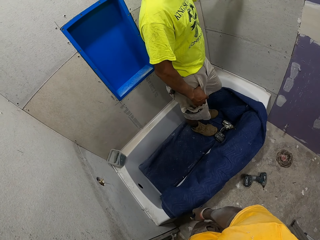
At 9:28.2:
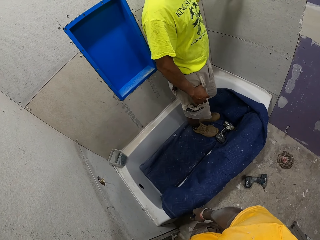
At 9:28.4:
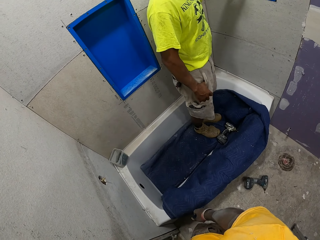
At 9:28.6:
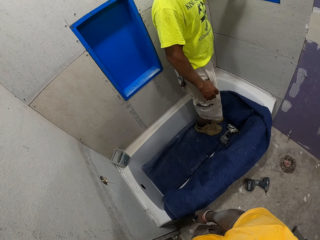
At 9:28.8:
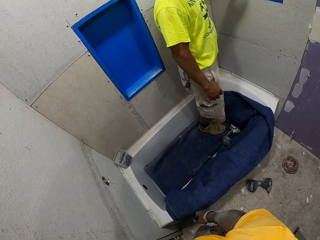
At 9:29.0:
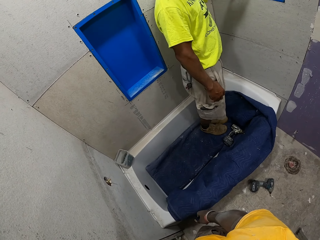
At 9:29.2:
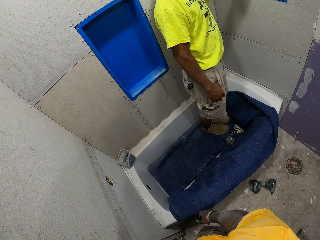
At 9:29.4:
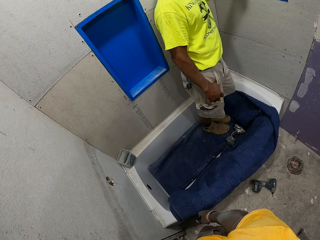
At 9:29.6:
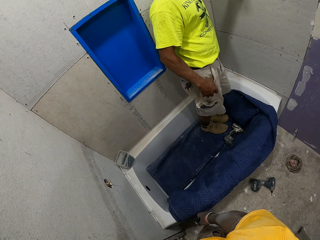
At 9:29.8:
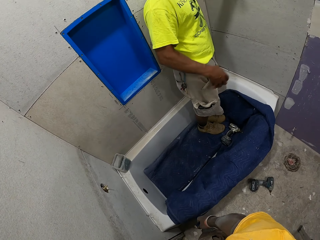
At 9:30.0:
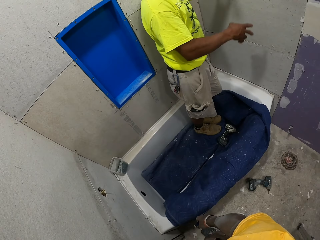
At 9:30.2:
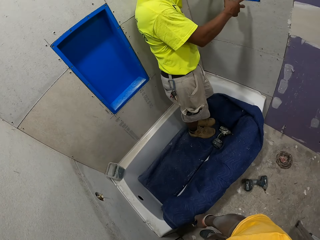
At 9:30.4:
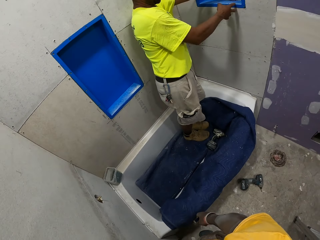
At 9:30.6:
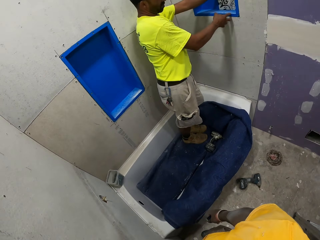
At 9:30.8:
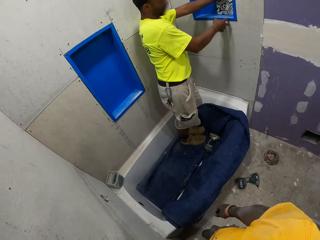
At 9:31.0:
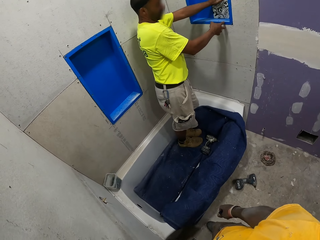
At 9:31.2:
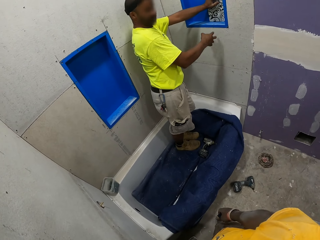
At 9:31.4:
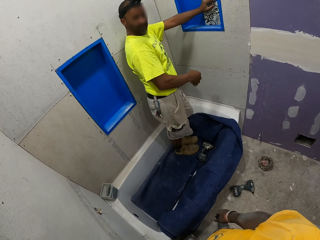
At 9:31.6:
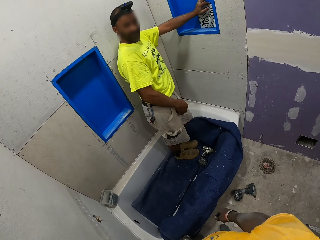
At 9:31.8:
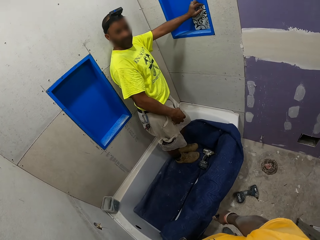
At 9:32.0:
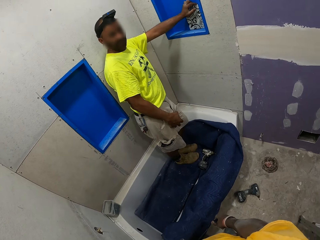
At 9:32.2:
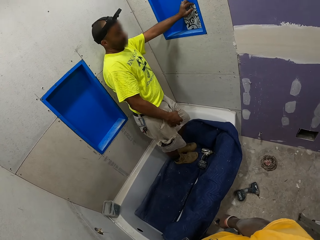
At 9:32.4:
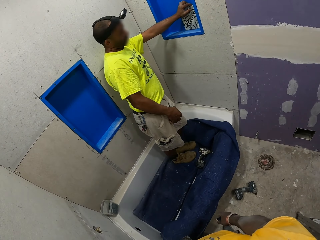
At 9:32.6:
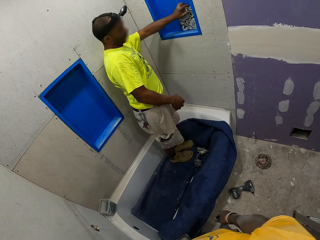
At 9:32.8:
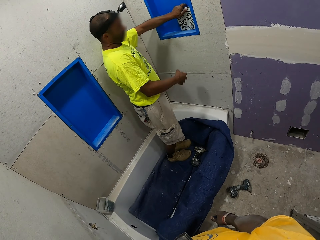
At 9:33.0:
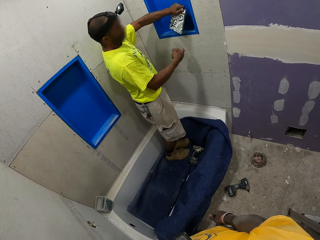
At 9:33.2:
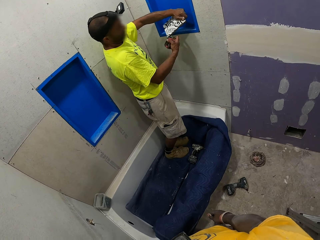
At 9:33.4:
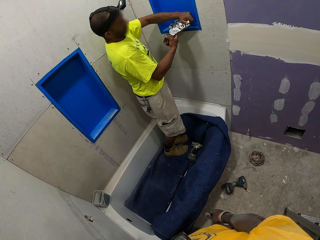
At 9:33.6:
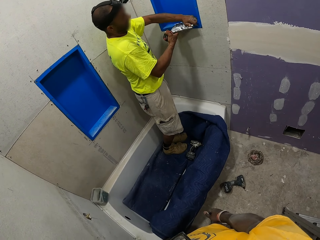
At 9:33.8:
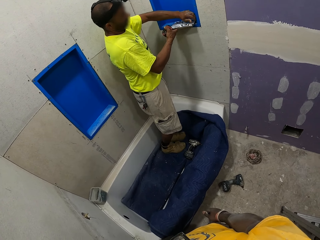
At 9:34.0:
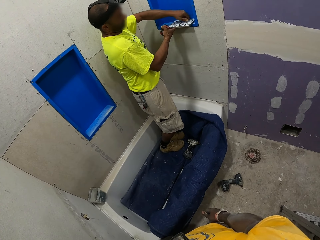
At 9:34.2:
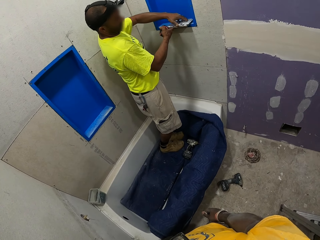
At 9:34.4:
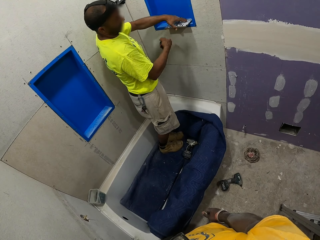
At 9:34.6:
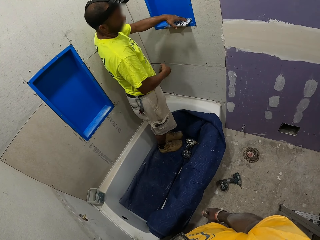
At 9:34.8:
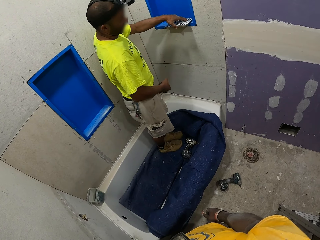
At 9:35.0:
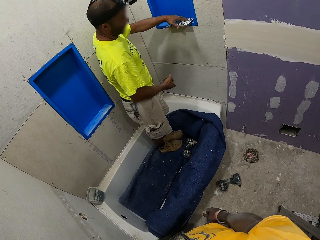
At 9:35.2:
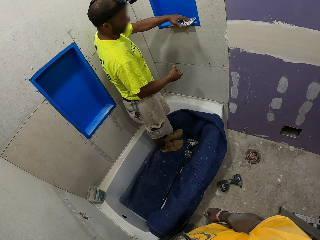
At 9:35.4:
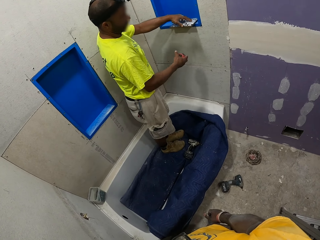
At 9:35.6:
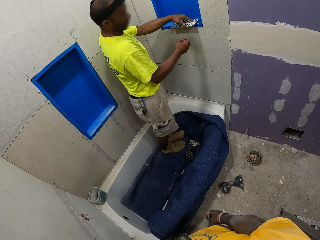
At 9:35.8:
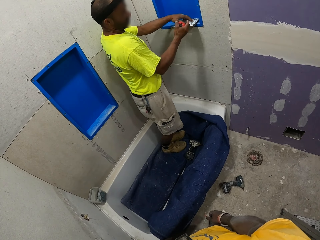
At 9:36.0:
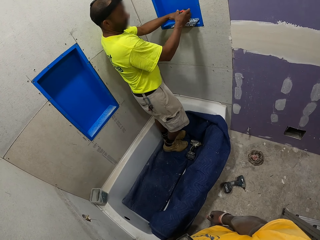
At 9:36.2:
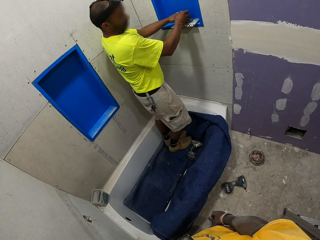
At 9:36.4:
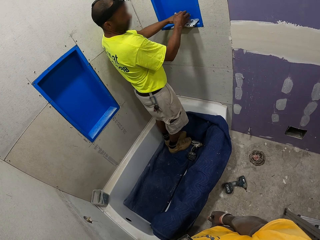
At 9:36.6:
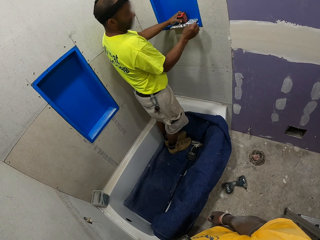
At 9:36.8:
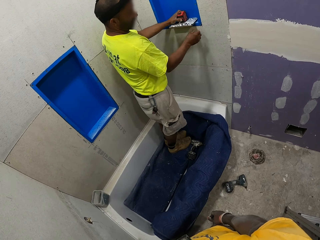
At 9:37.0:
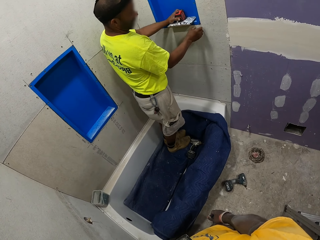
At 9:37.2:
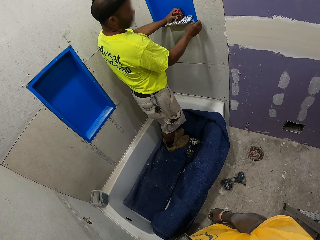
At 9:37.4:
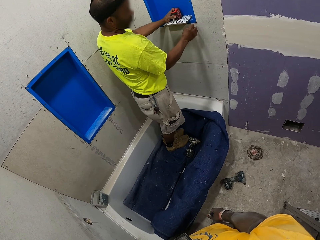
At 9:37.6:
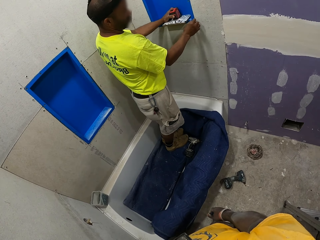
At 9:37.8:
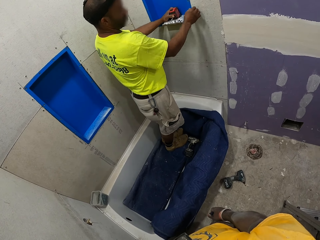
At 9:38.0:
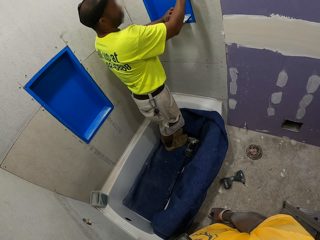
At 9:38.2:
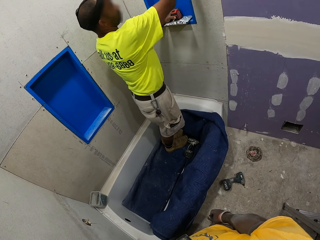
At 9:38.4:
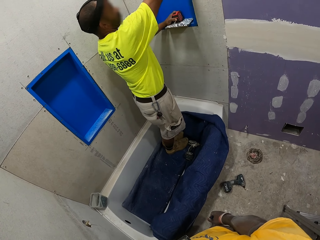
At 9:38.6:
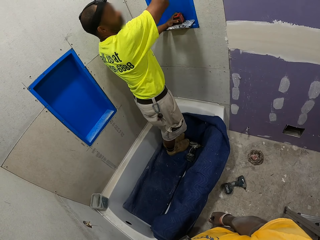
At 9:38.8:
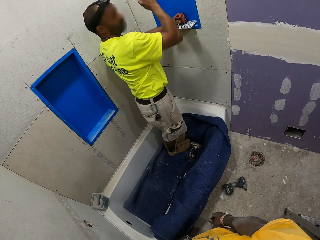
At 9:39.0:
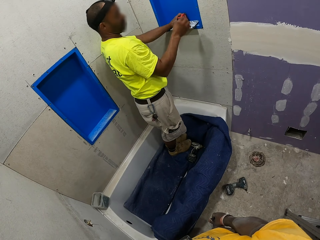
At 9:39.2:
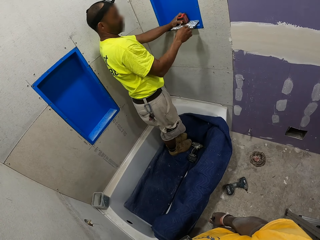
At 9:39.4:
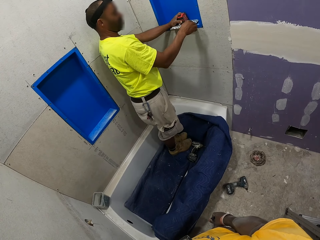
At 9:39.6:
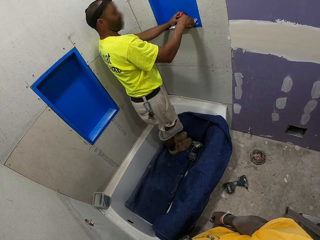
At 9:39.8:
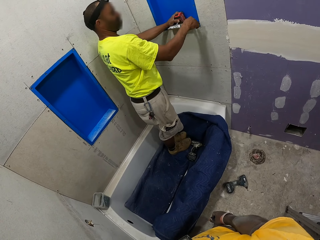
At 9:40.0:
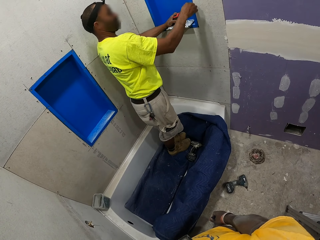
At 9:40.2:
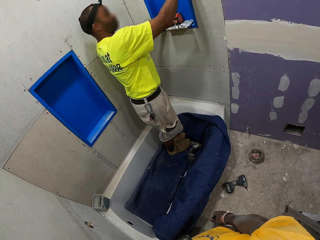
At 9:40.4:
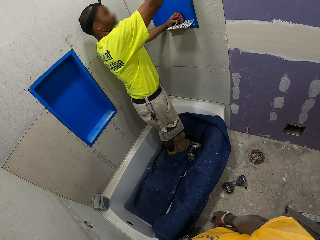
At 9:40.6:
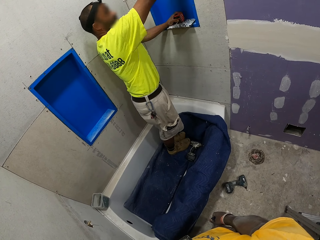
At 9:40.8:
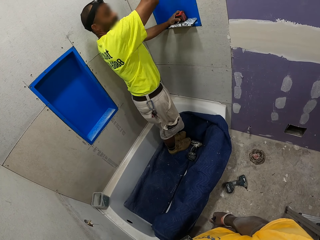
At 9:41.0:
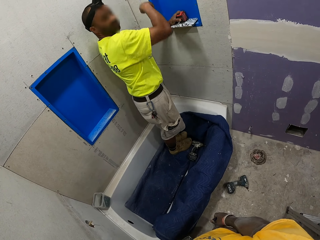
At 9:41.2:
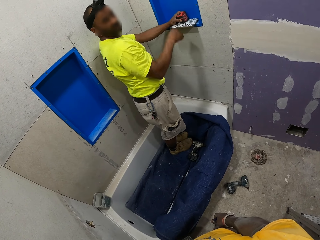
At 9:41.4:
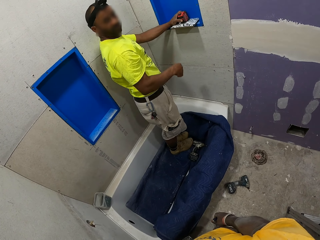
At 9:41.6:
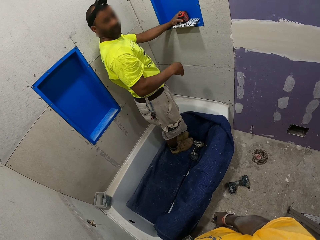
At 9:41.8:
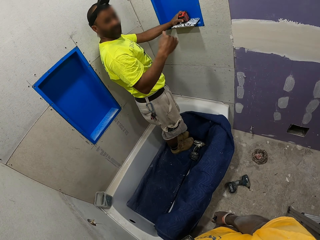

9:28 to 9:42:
A man moves his legs. The man holds the window with his right hand. The camera wearer interacts with the man. The man looks around. The man places something on the window. The man holds the tape measure. The man does something.

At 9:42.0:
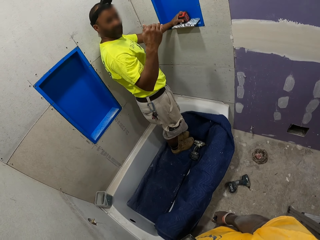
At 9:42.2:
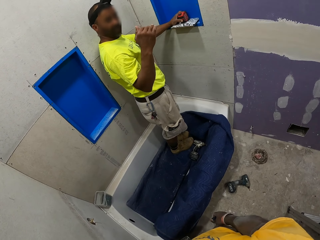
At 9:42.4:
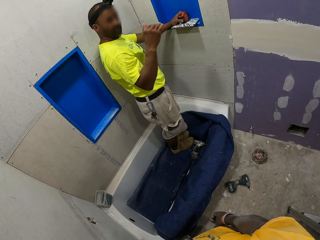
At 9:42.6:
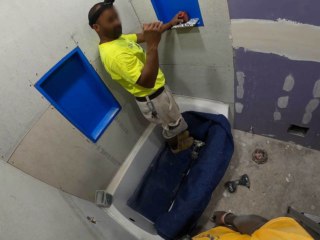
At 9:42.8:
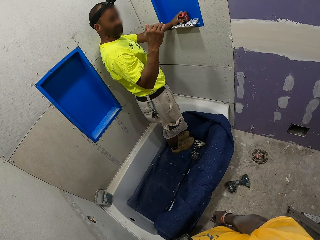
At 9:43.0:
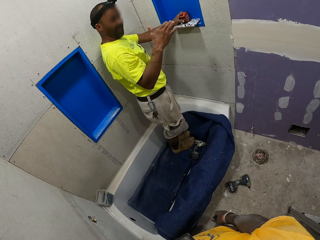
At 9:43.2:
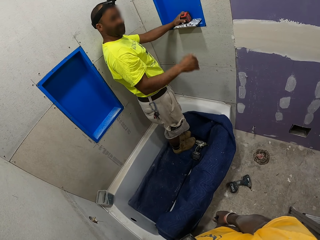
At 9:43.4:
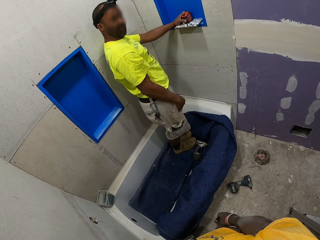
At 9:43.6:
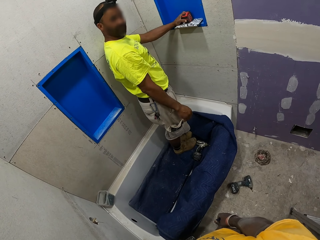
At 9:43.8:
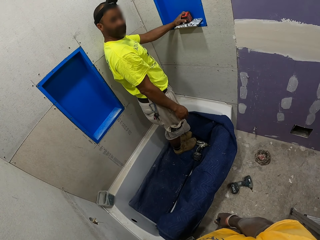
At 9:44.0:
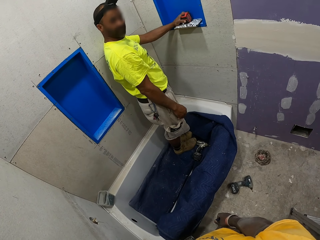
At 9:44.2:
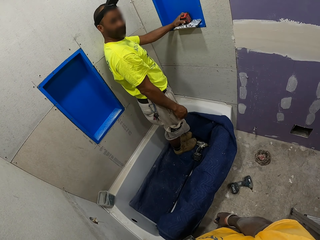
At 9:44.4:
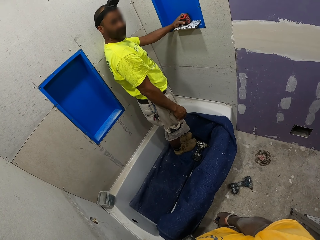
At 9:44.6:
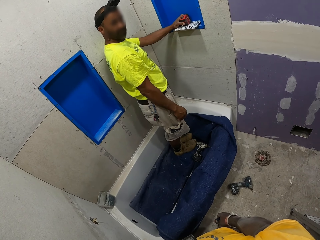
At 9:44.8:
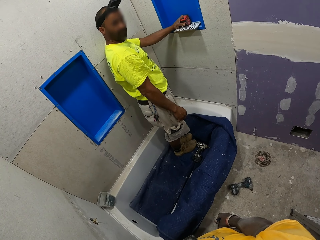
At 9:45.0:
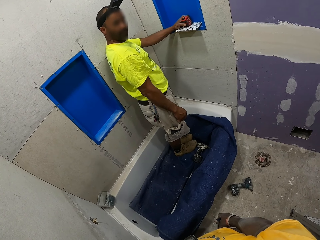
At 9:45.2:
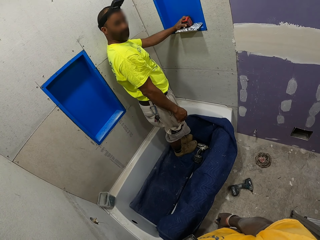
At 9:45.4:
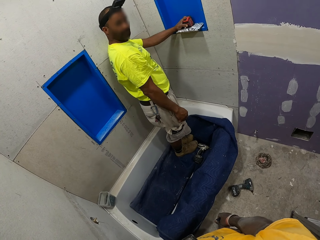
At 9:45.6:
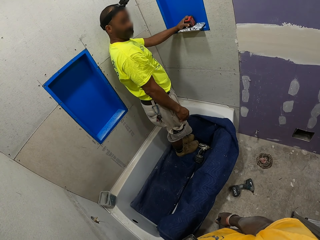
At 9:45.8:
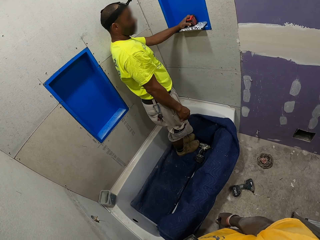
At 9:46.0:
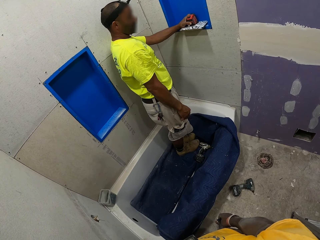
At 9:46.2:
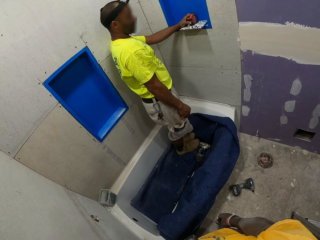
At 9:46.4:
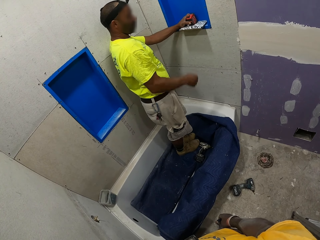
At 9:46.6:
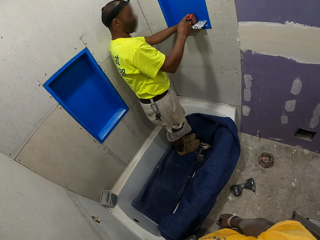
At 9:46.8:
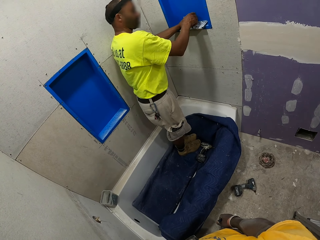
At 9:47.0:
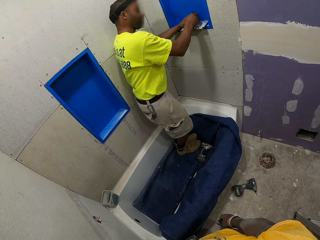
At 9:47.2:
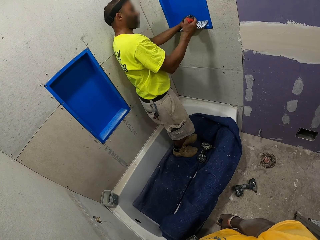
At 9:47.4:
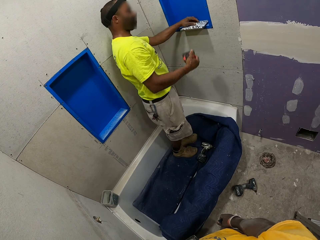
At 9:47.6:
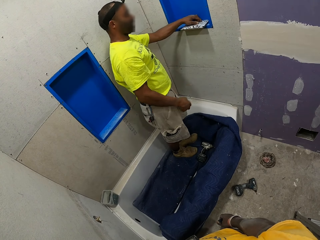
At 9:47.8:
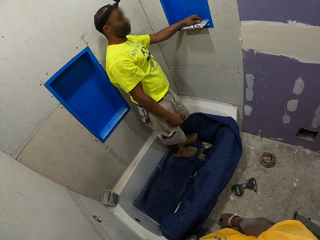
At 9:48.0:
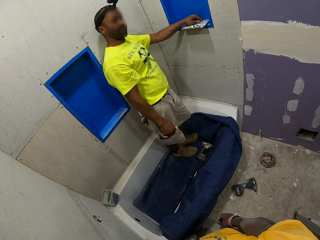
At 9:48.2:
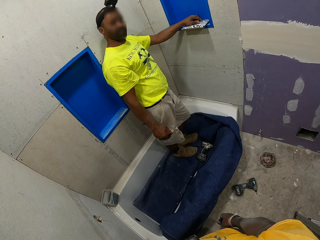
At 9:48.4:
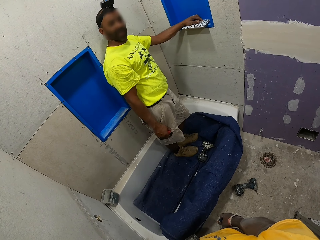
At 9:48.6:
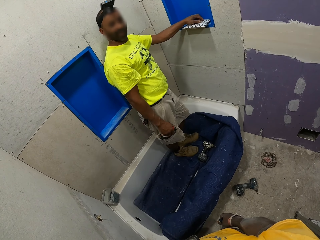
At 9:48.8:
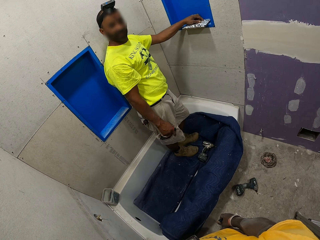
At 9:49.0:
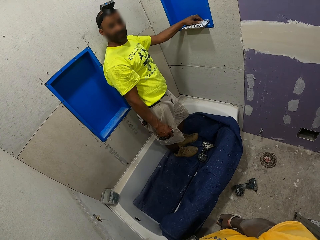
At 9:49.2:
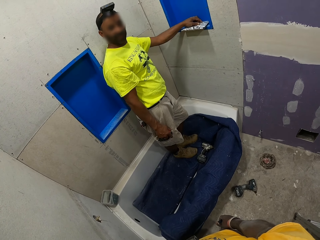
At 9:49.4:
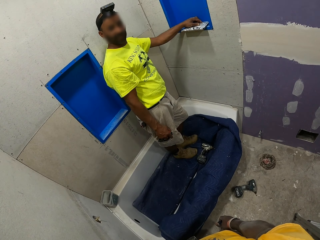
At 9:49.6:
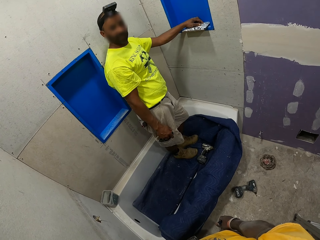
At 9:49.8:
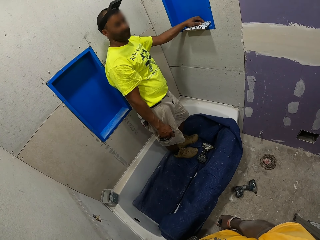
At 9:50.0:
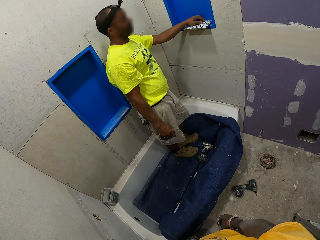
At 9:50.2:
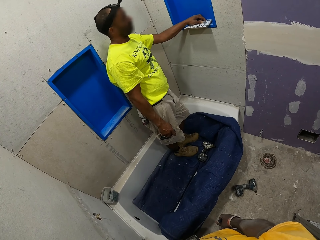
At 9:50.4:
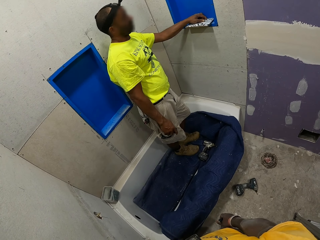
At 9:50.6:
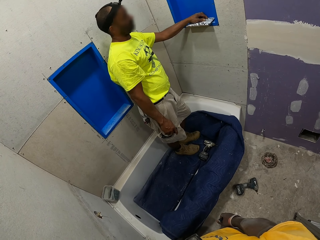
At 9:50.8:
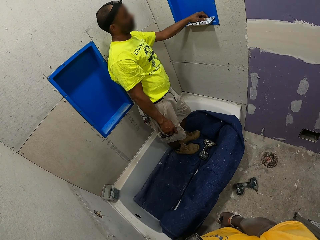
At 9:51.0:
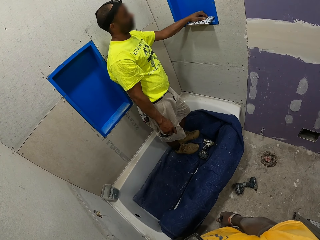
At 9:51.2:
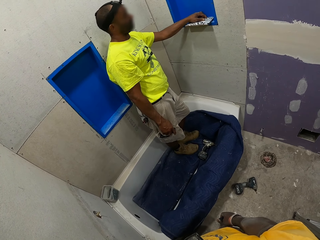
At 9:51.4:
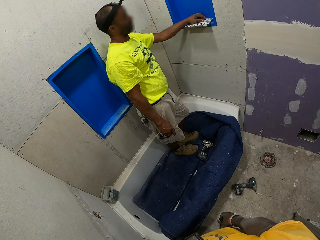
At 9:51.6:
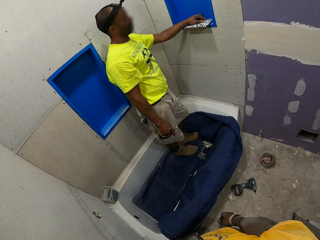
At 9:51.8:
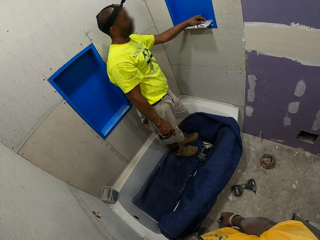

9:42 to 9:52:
A man looks around. The man picks up something.
